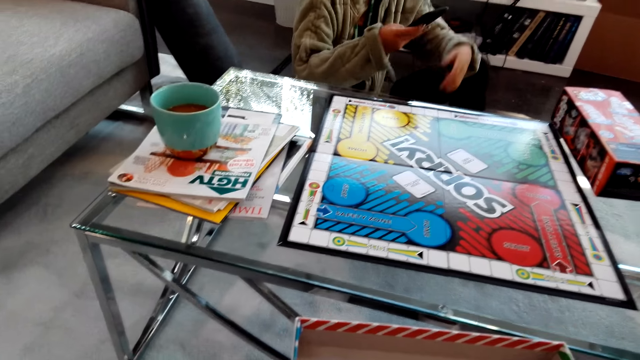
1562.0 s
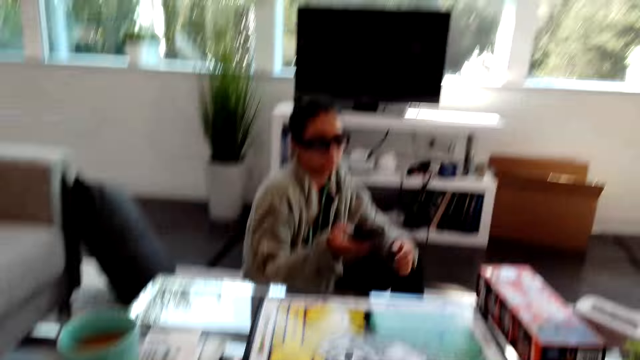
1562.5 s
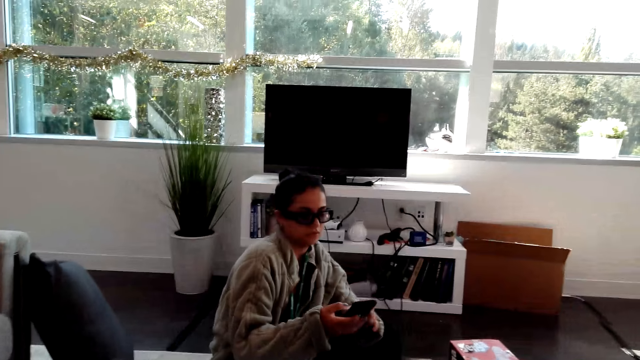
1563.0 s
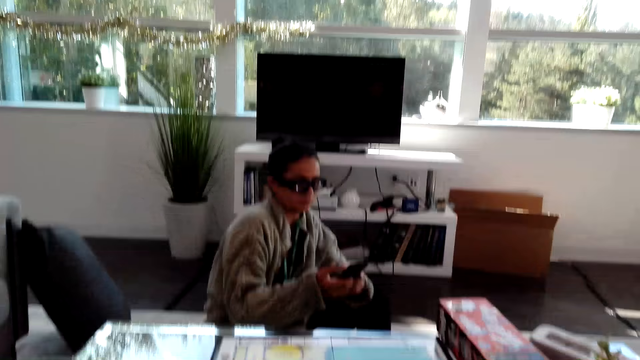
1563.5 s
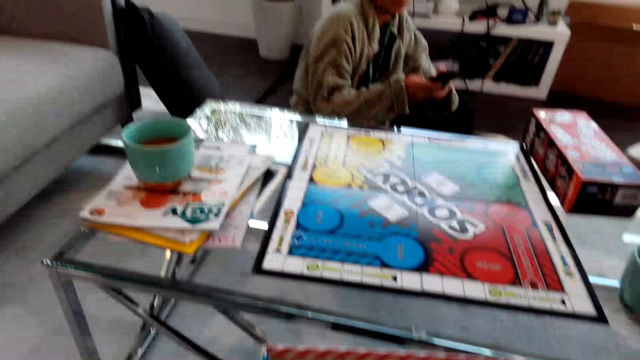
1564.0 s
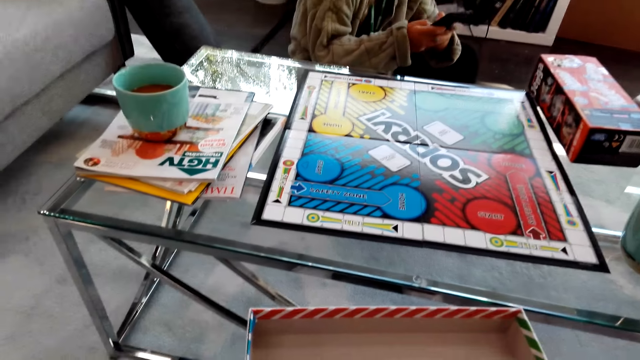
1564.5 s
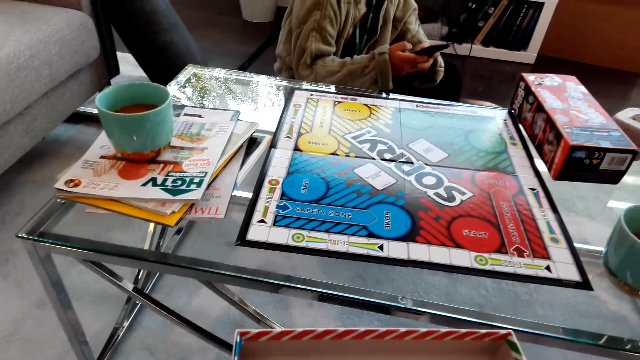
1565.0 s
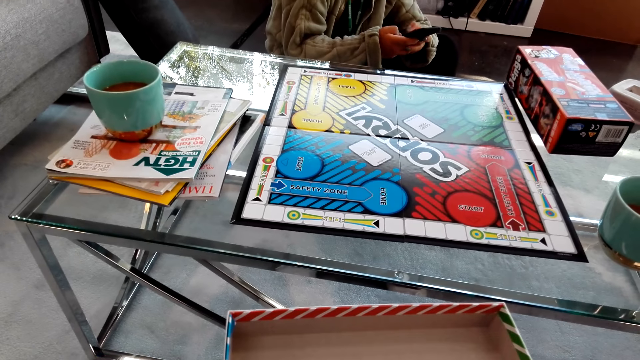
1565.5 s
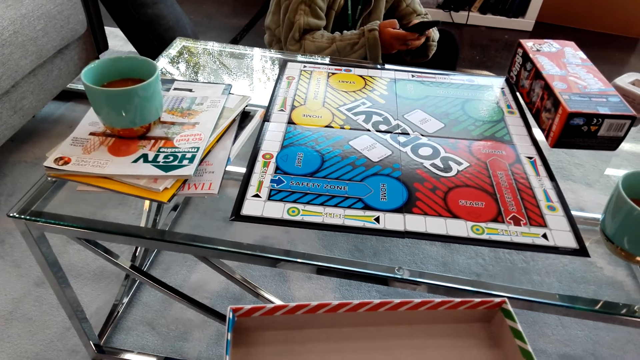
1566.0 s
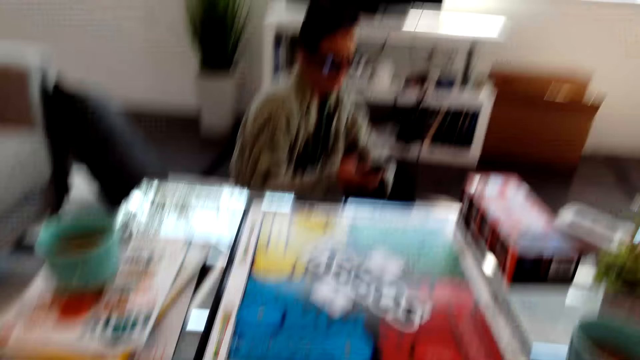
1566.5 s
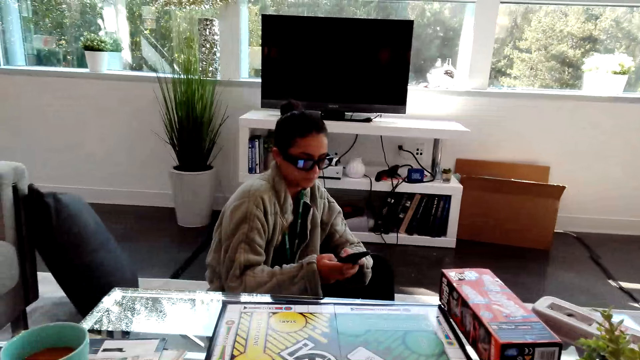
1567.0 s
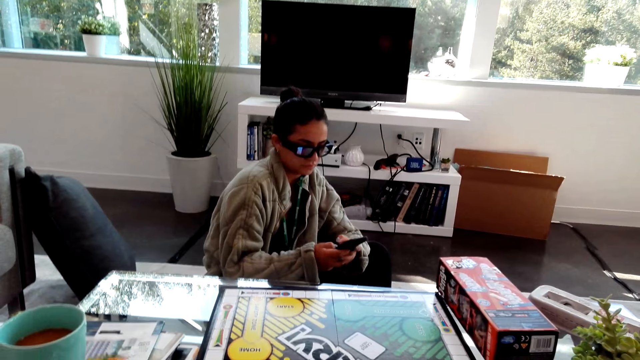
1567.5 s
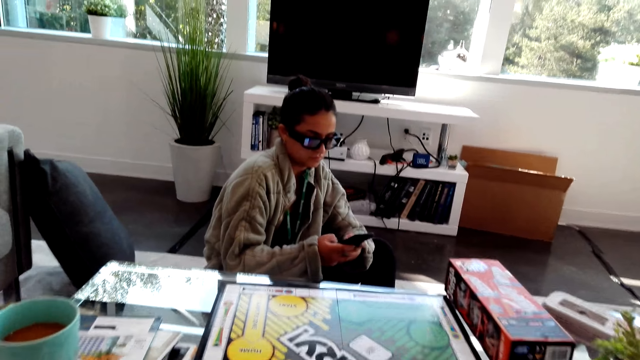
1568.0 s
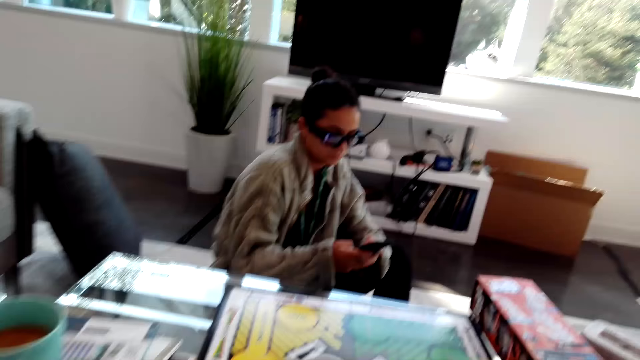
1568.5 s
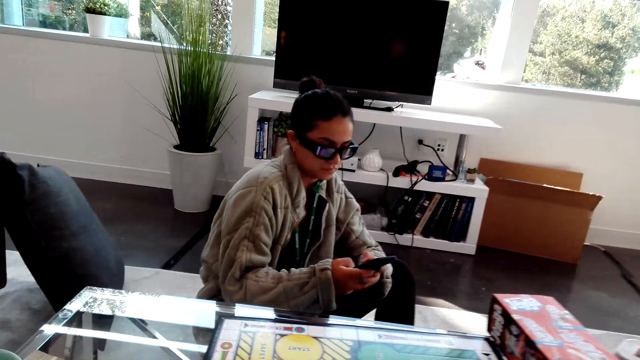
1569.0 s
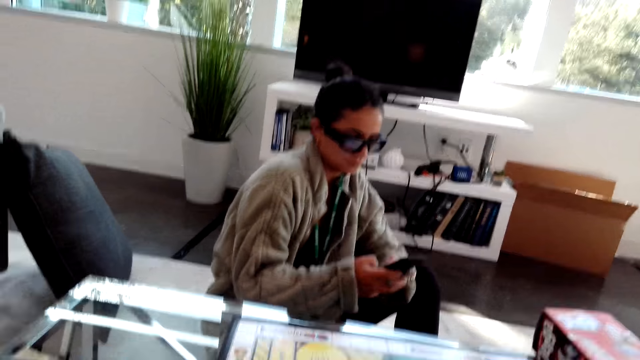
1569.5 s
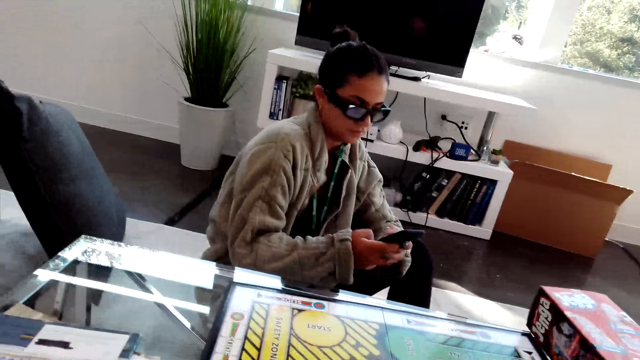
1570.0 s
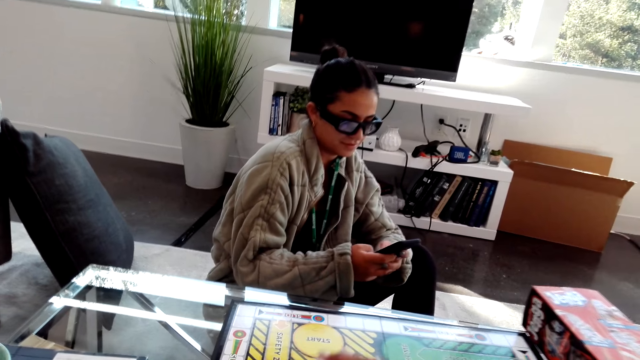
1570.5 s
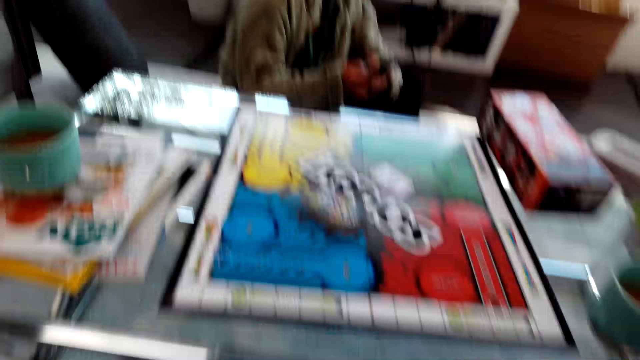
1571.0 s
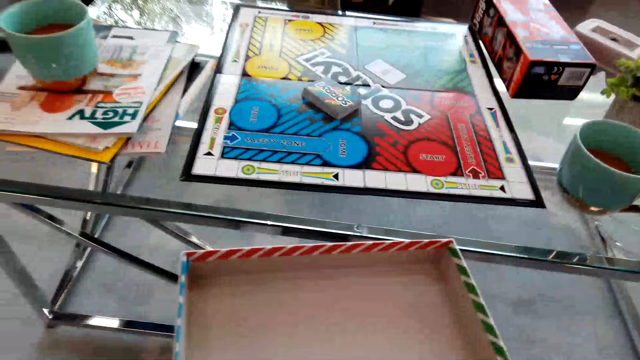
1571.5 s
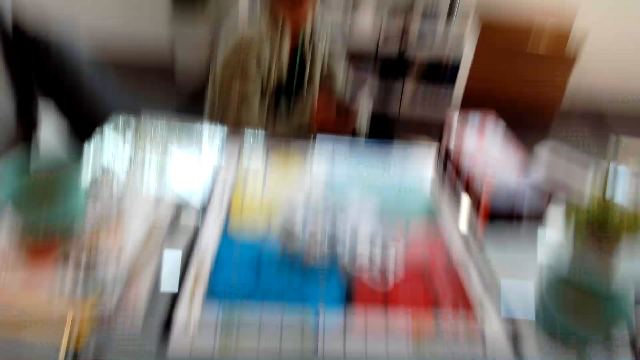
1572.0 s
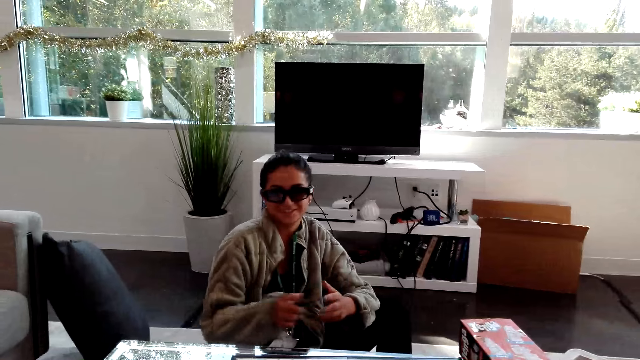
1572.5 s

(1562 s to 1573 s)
The camera wearer holds a box. The woman operates the phone. The camera wearer puts down a card on the chart.

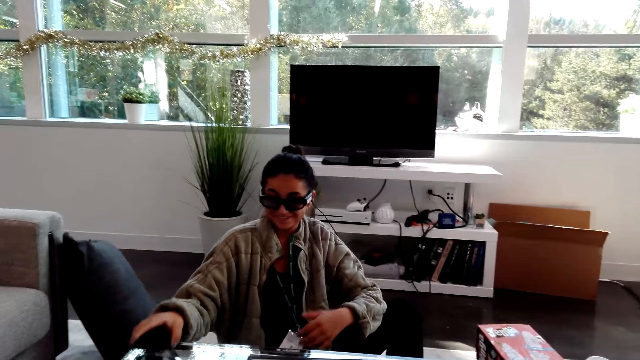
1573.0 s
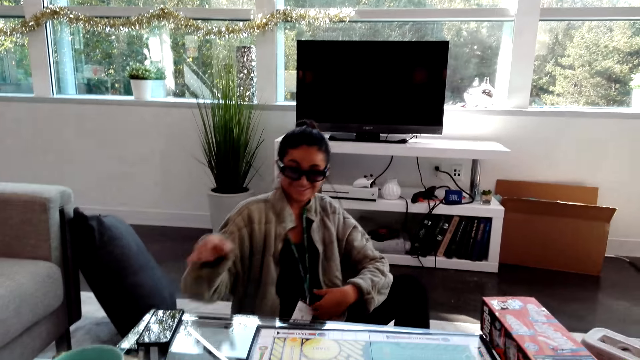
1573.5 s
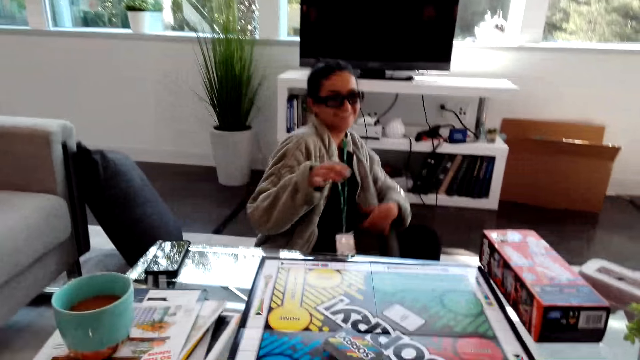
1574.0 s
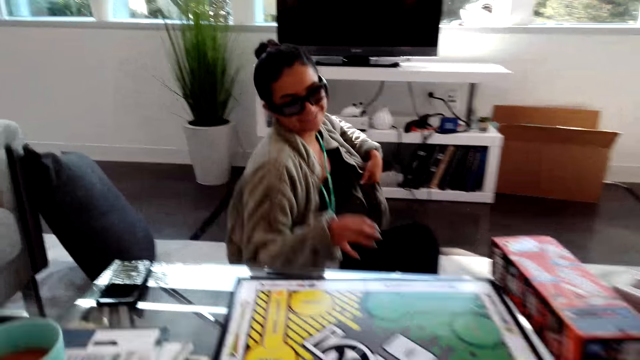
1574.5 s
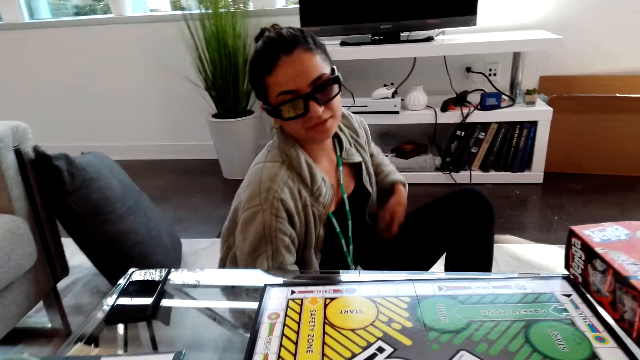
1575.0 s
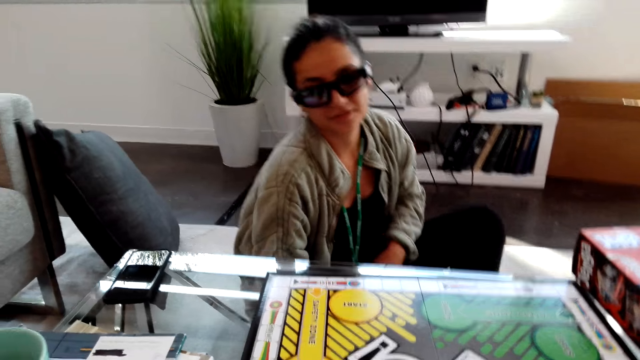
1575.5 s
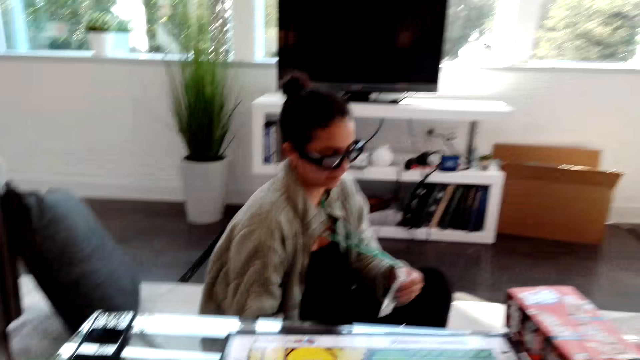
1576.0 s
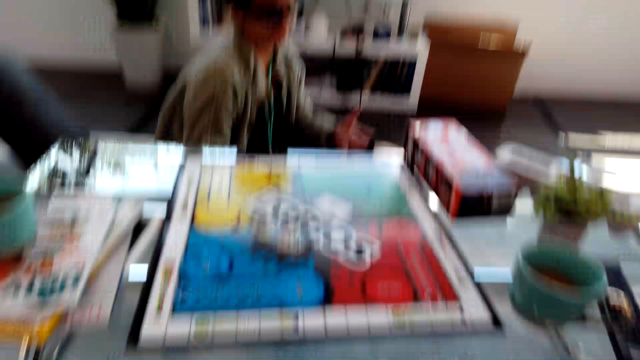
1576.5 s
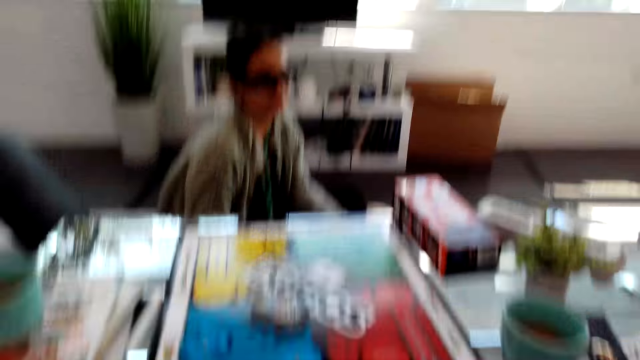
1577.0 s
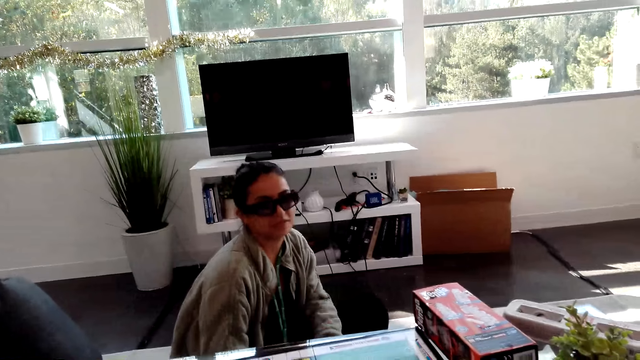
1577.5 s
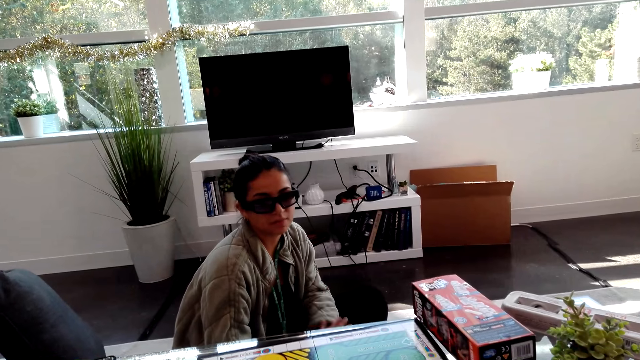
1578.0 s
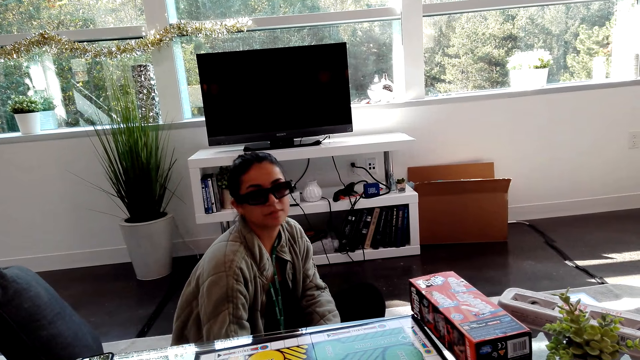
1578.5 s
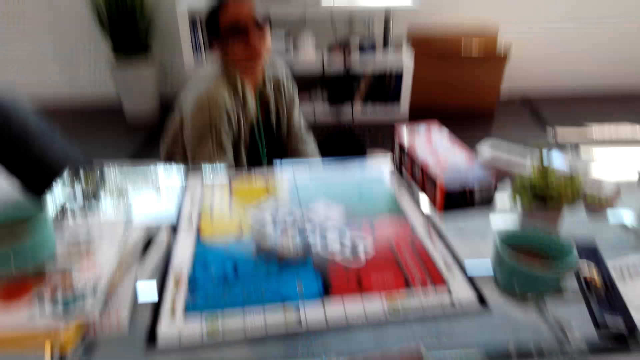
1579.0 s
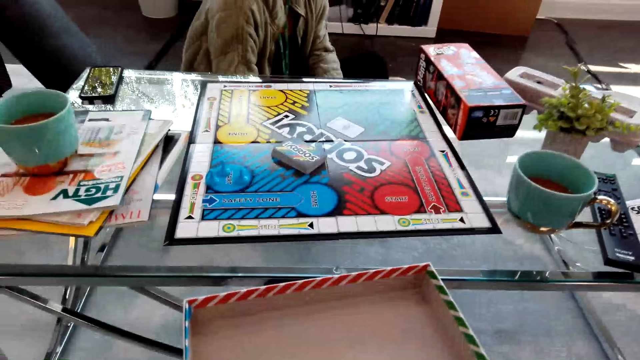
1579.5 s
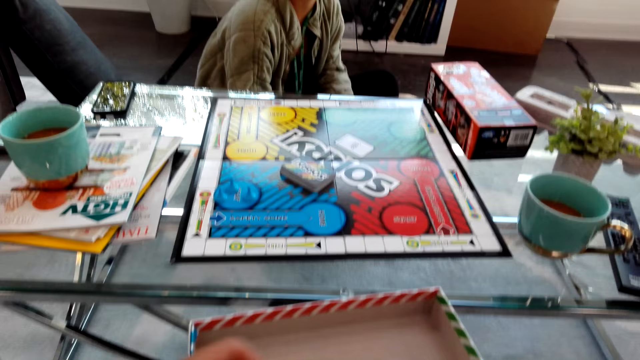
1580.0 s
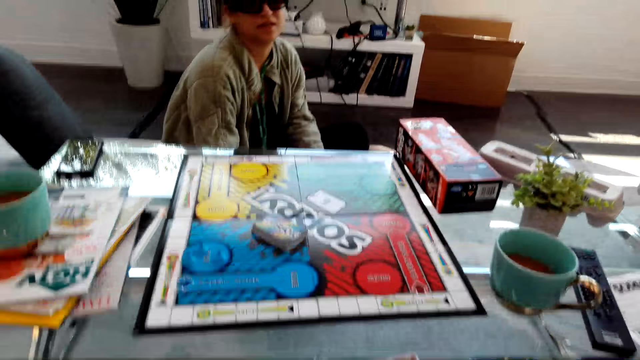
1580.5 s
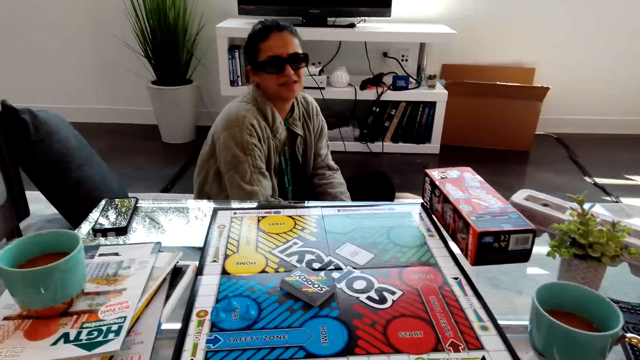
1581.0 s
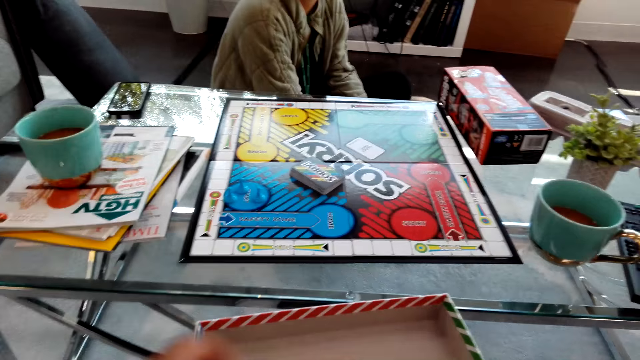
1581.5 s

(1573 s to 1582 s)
A woman puts down a phone on a table. The woman talks with the camera wearer. The woman holds a tag with a hand. The camera wearer looks at the box.
